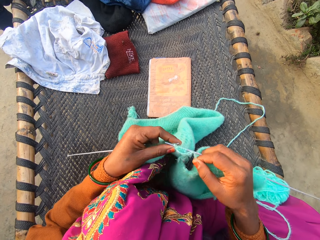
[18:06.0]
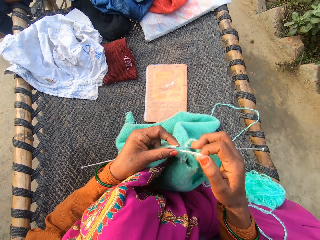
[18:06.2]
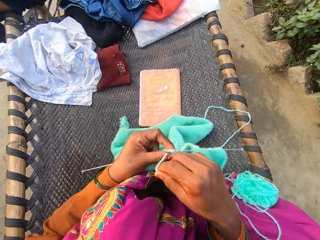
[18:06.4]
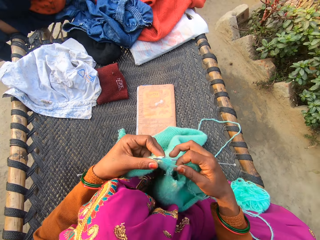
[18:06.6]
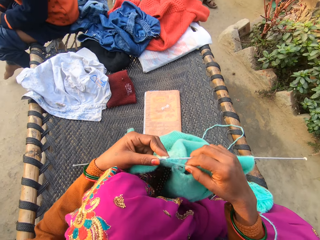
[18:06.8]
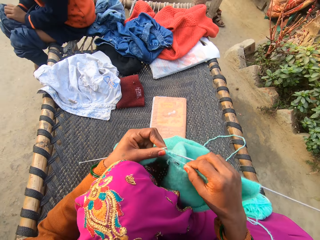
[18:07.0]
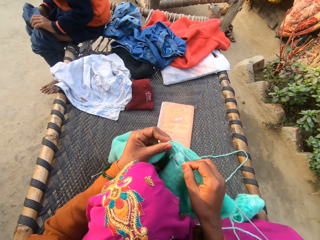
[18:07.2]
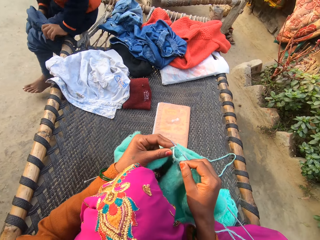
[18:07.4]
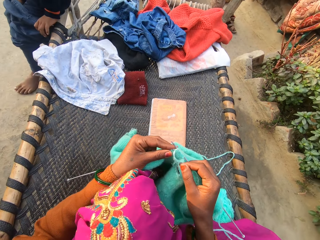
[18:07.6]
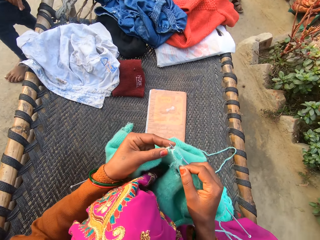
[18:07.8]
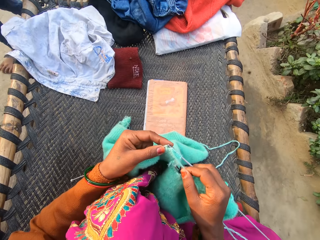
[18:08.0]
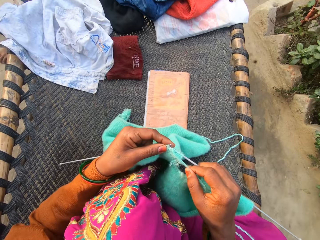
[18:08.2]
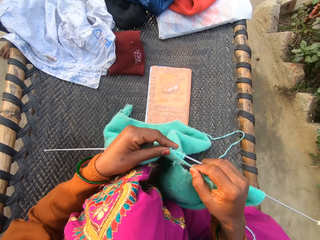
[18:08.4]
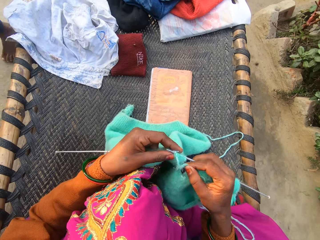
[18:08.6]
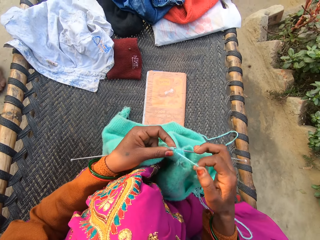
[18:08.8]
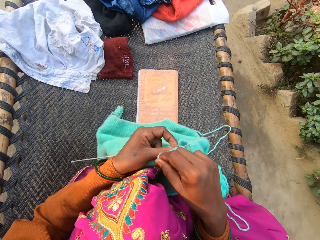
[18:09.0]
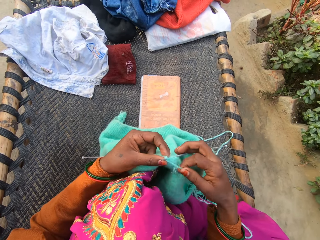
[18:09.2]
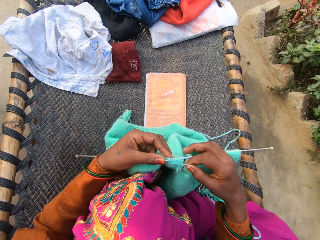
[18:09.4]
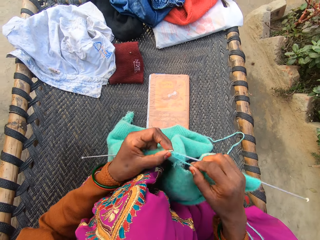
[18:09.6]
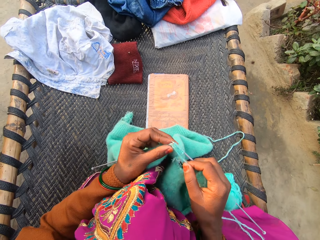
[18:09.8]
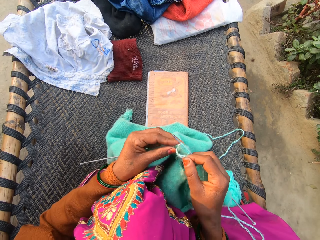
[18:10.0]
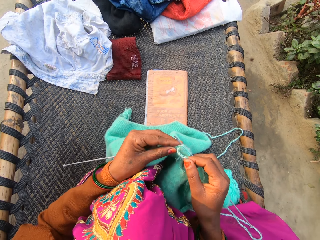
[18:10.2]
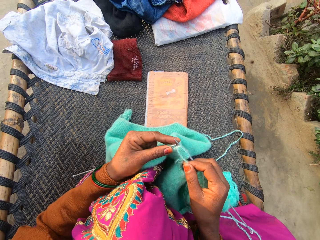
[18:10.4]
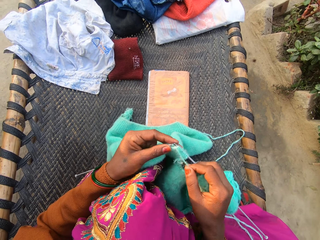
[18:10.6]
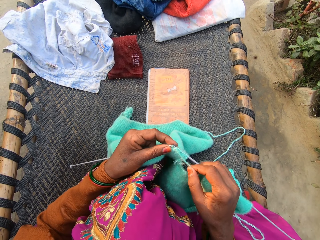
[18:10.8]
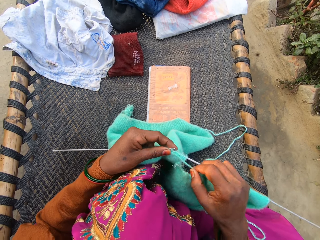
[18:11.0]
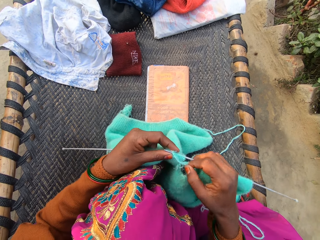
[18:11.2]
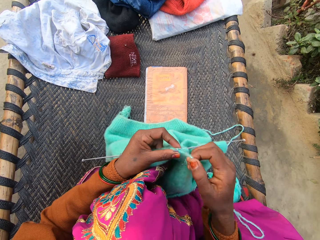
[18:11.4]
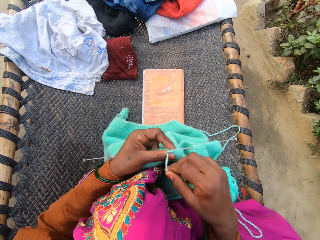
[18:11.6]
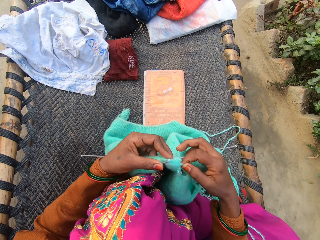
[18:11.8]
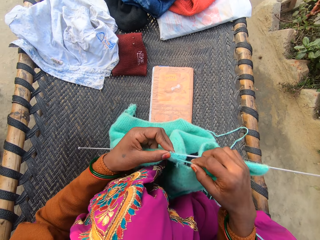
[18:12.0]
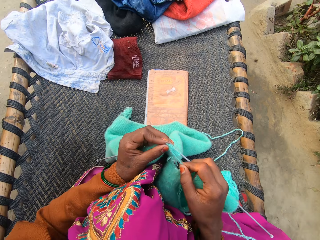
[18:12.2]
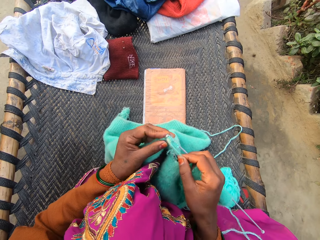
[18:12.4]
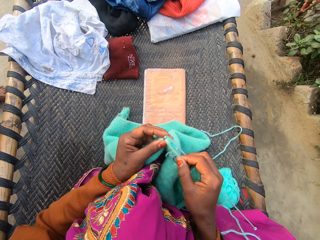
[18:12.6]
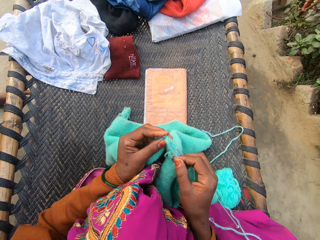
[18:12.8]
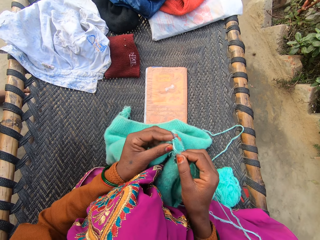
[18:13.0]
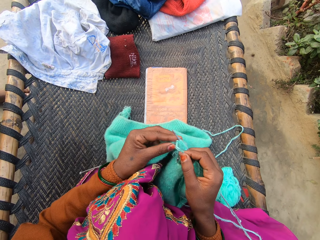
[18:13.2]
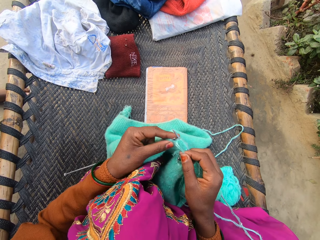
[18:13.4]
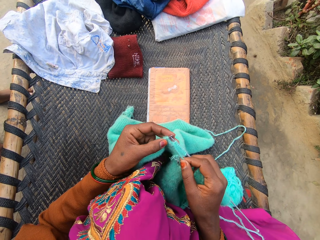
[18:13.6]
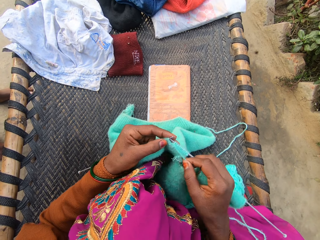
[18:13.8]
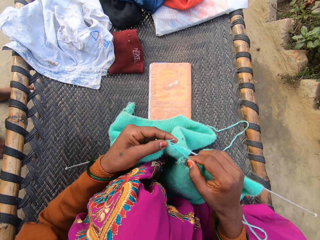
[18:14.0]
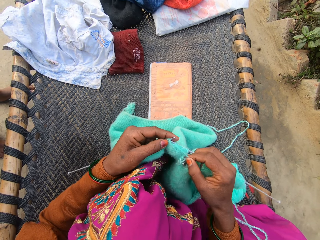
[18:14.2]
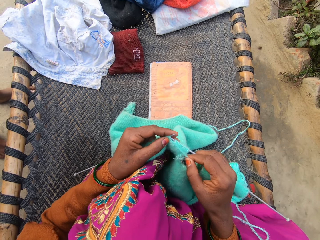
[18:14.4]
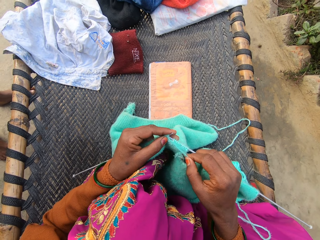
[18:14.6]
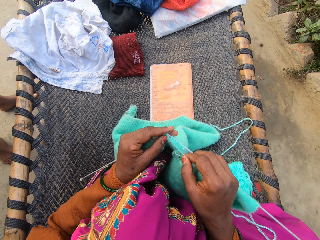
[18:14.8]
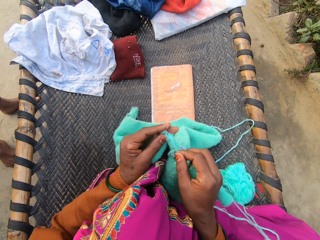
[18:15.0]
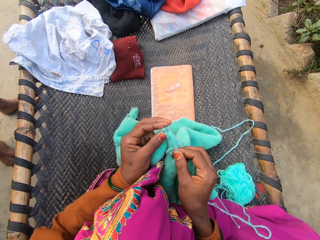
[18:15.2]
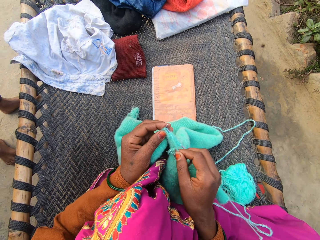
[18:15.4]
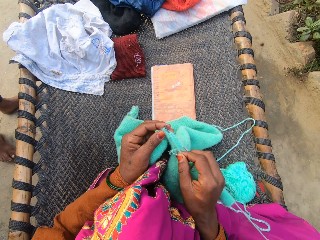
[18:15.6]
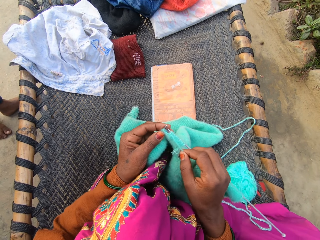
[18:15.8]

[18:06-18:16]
The camera wearer weaves the fabric. They move the thread. The man stands from the rattan mat. The man walks around. The camera wearer moves the thread. They weave the fabric. They move the hand. The man stands close.

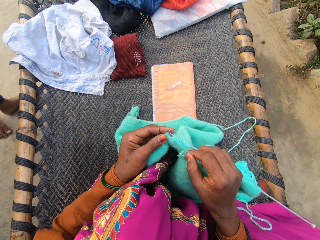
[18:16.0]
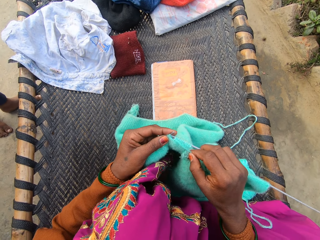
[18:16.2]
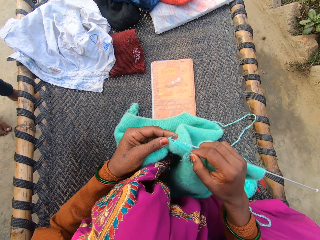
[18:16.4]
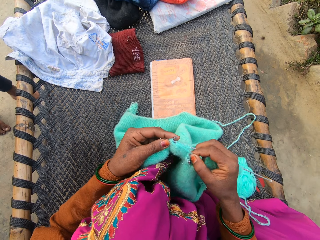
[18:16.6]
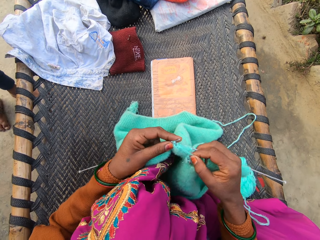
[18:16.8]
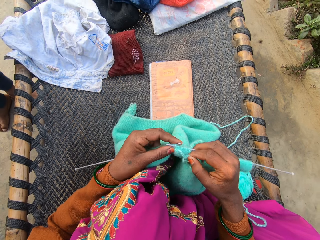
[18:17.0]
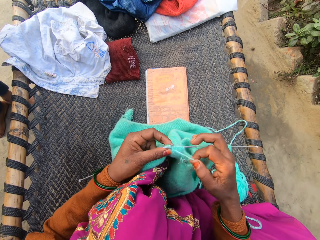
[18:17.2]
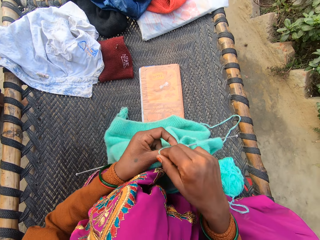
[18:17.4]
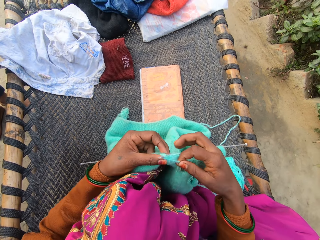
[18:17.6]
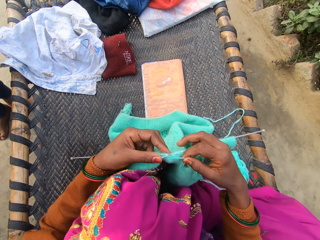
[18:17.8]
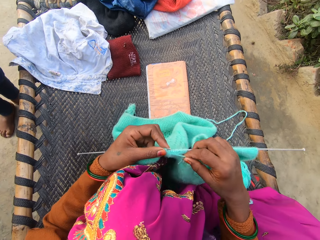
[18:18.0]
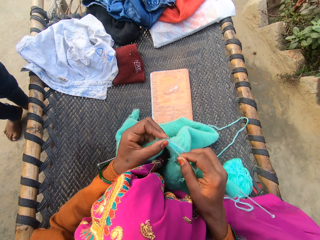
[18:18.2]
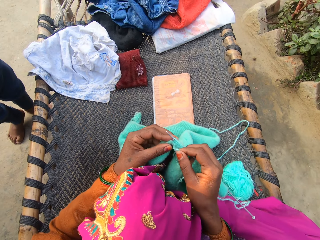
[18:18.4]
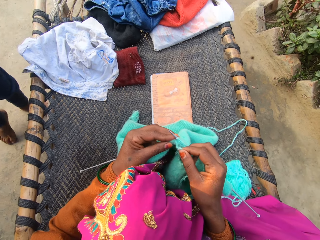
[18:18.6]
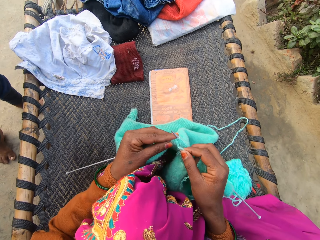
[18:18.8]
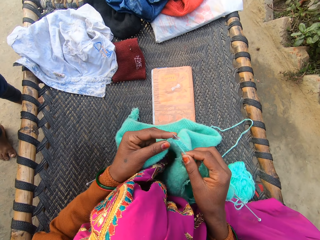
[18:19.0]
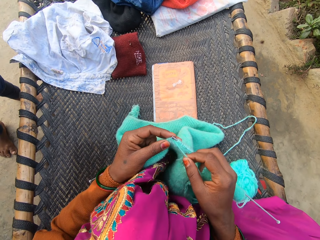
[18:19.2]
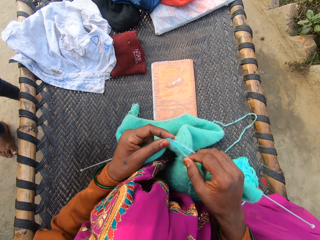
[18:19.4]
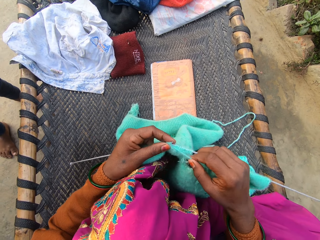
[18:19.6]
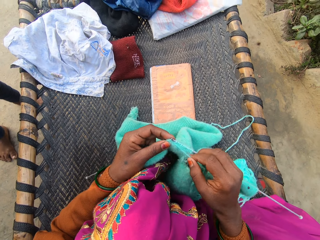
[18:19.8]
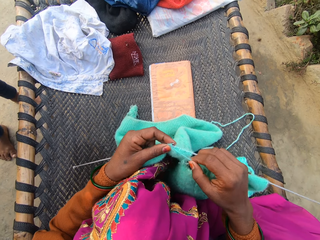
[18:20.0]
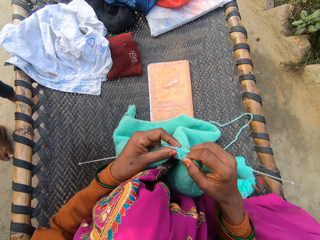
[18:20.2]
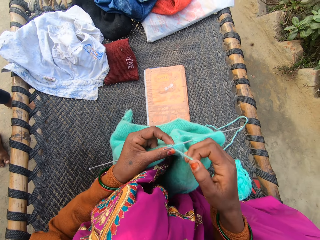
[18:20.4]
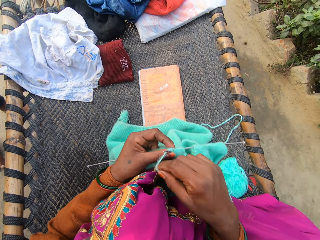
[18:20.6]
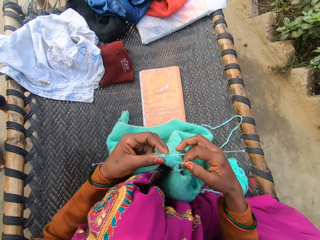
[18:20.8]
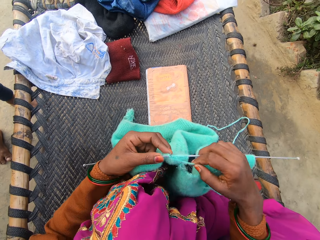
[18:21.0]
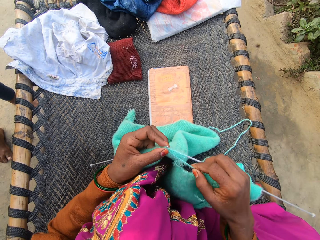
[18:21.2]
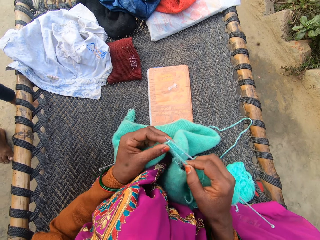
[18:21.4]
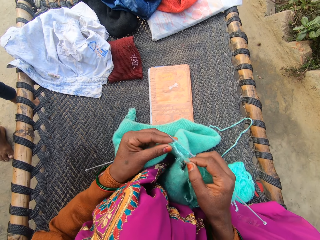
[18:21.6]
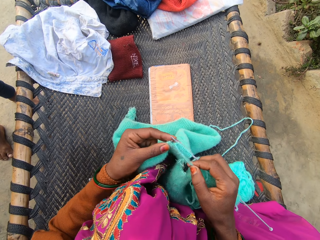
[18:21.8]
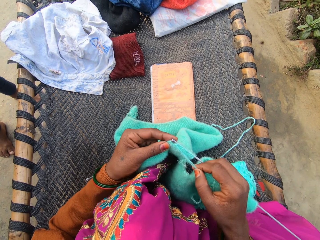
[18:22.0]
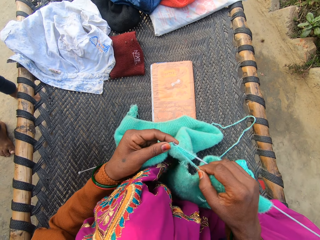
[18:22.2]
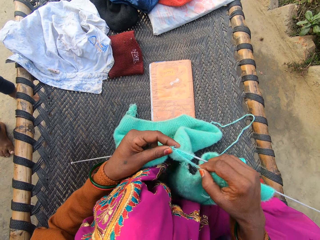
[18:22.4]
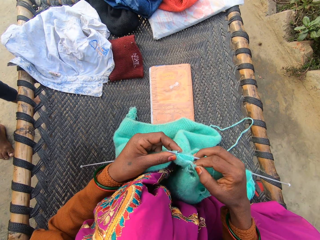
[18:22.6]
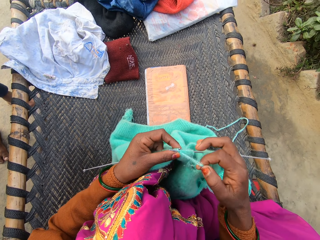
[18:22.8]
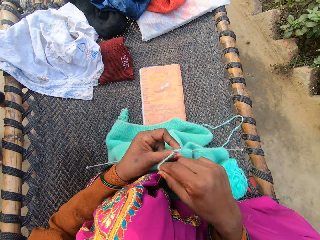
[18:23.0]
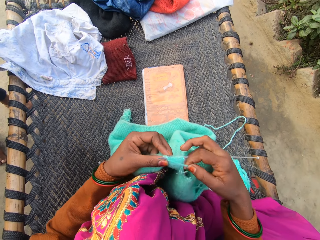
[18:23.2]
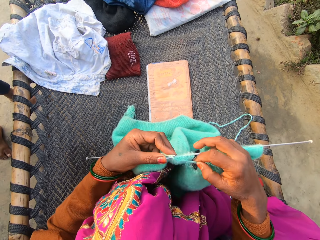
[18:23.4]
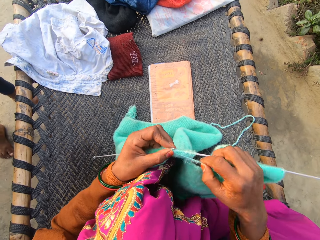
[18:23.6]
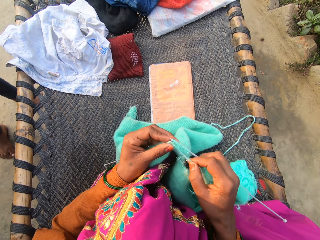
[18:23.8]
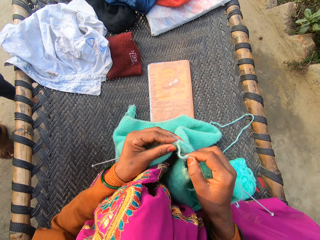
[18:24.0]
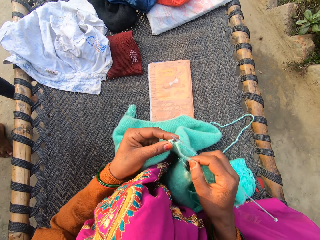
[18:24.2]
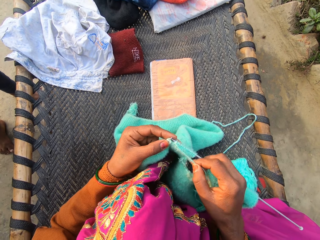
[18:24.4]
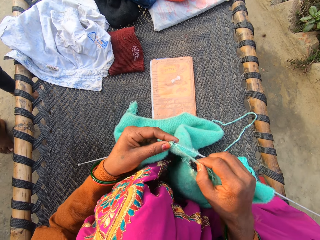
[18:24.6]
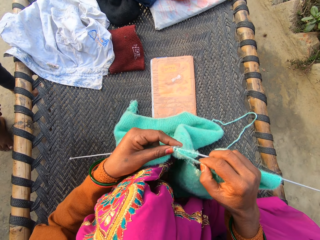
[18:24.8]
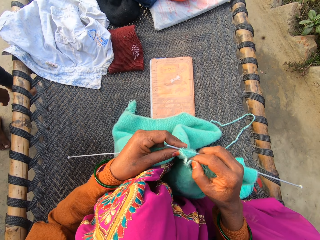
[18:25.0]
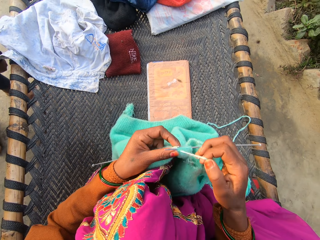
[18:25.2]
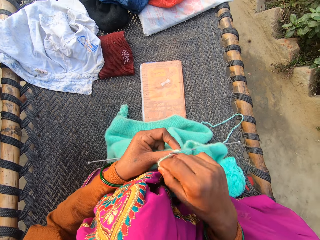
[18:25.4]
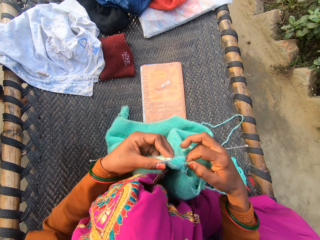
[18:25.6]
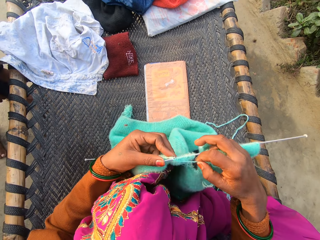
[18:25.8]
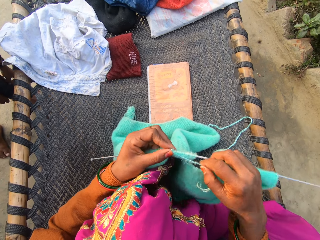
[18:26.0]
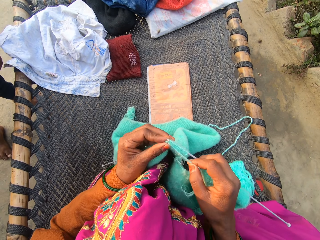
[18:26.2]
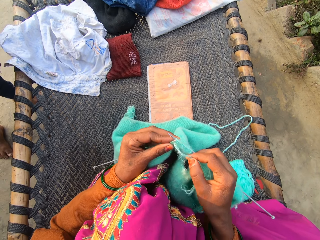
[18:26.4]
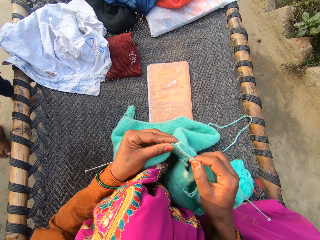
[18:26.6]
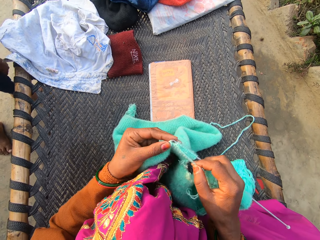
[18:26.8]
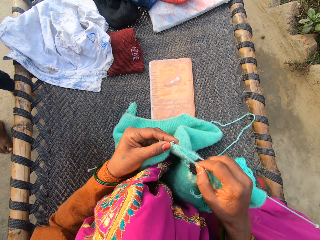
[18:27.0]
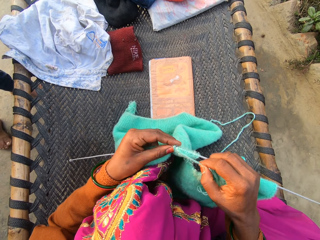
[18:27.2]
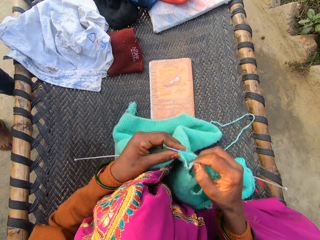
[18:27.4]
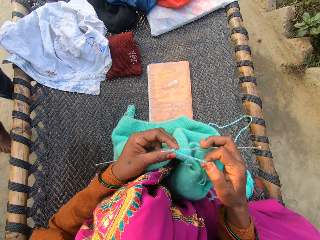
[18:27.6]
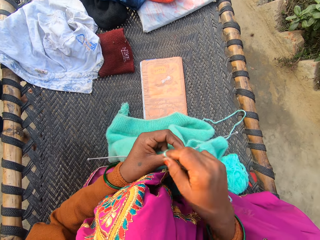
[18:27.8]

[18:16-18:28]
The camera wearer weaves the fabric. They move the thread. A man moves around. The camera wearer moves the thread. They move the thread again. They weave the fabric. They move the thread. They weave the fabric. They move the thread. The man adjusts a left trouser leg with both of his hands.
